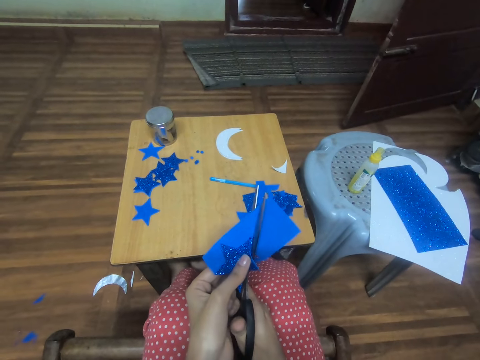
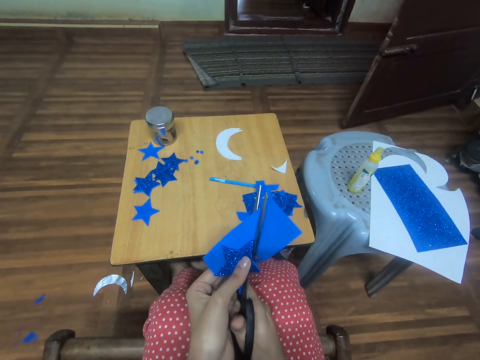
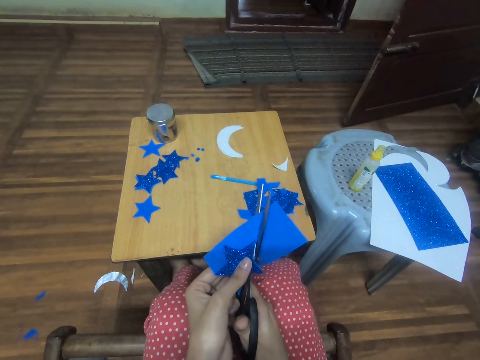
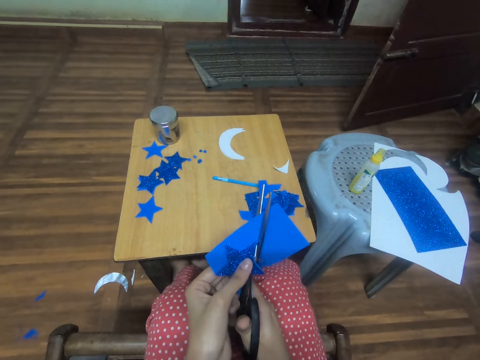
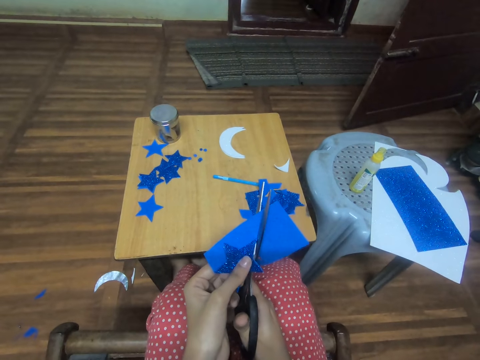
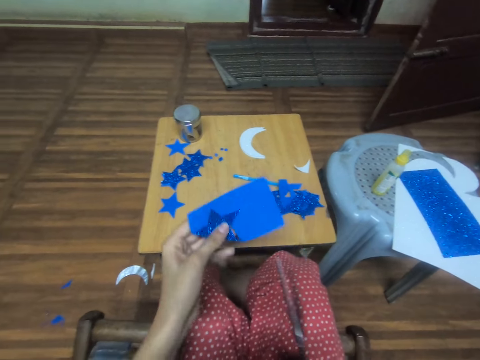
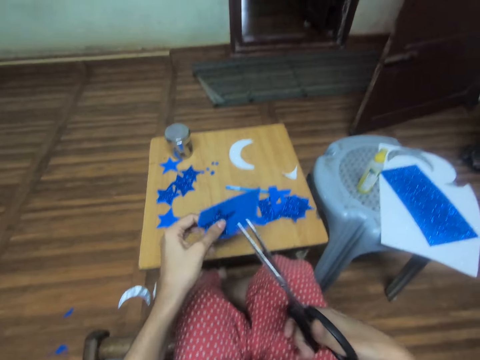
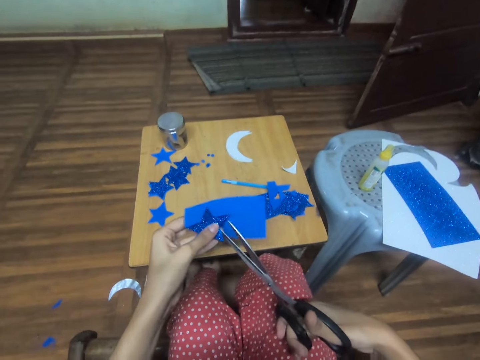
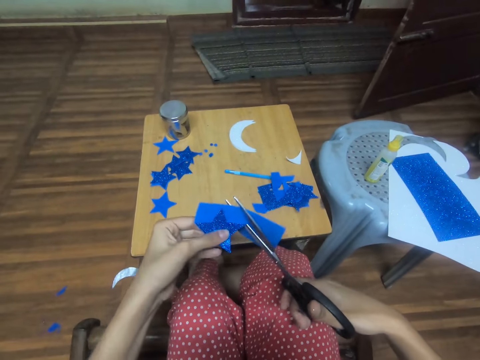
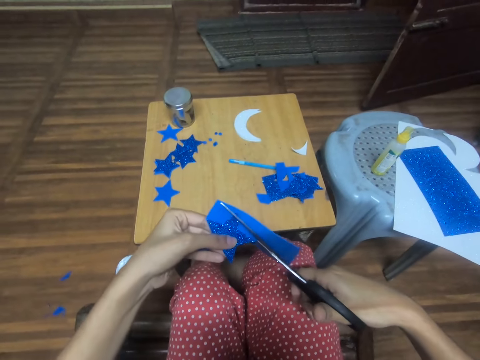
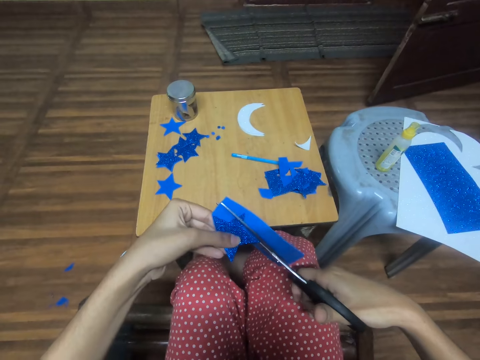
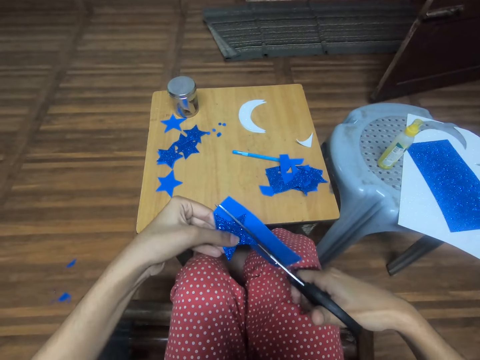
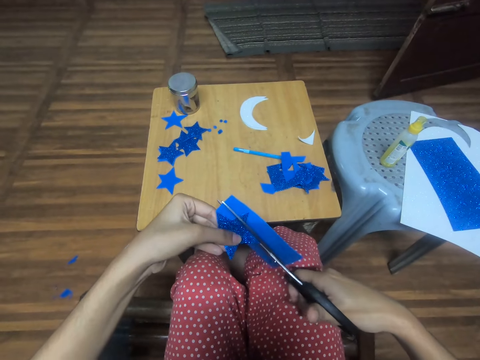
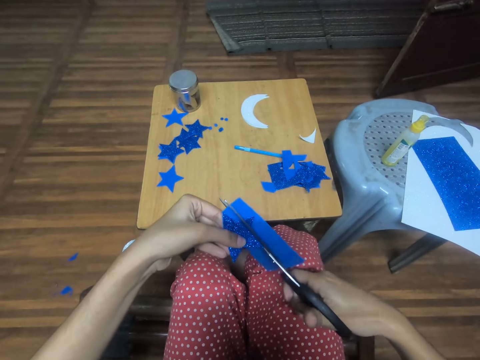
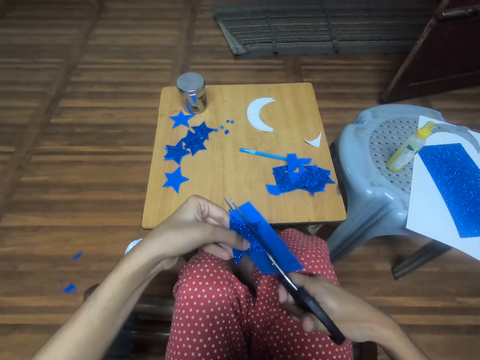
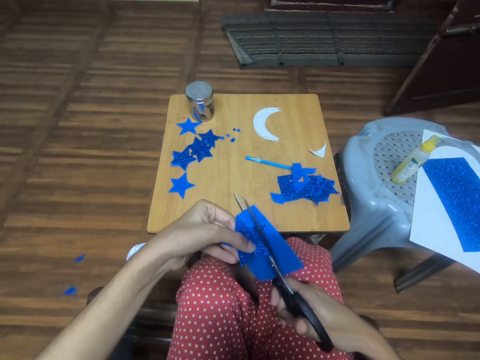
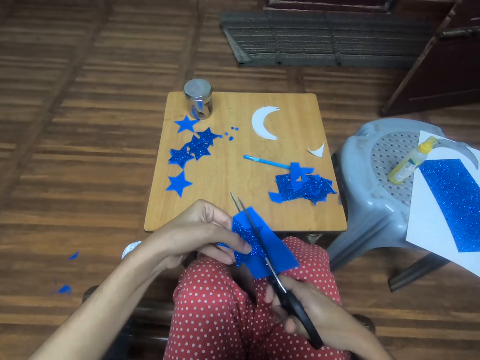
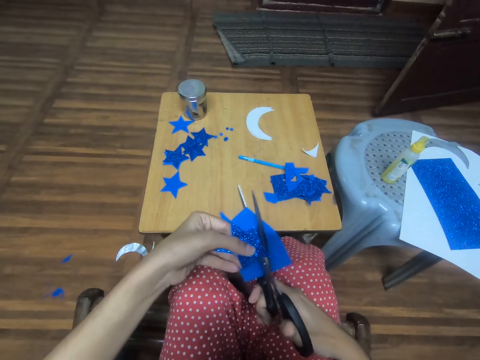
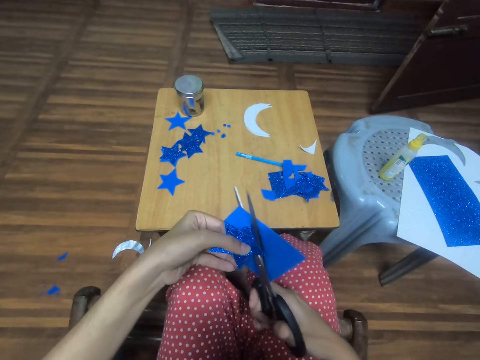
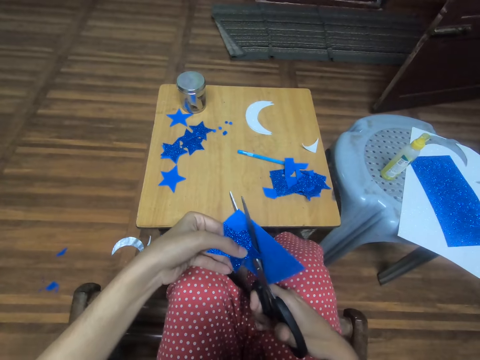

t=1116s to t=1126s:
The camera wearer turns a piece of craft paper. They cut a piece of craft paper.

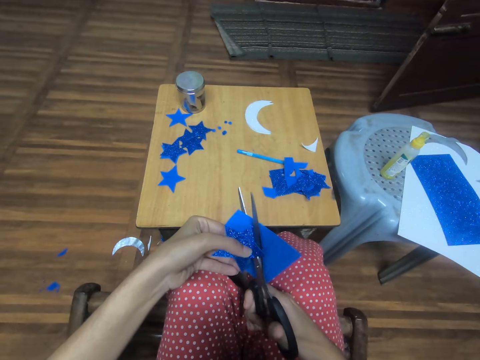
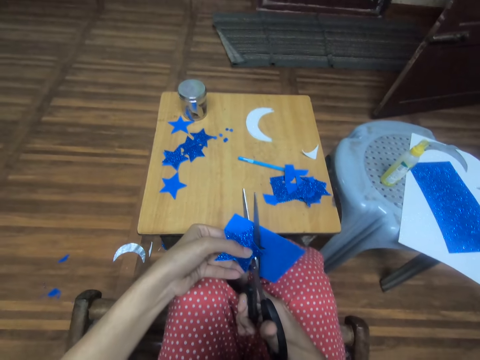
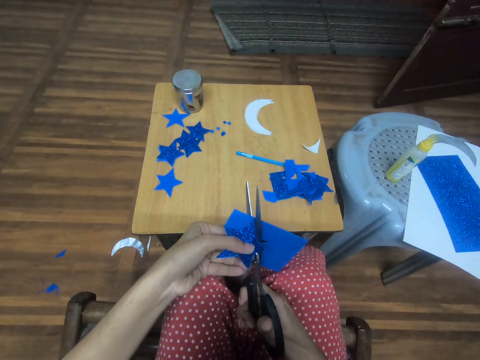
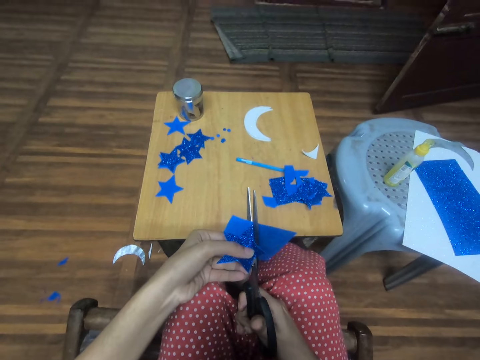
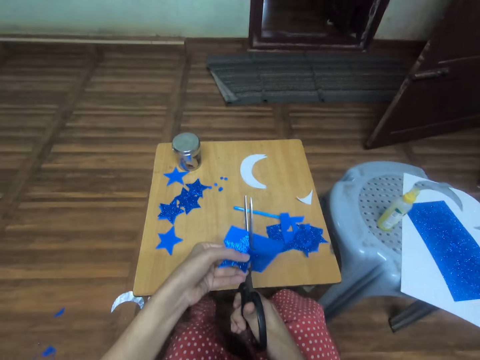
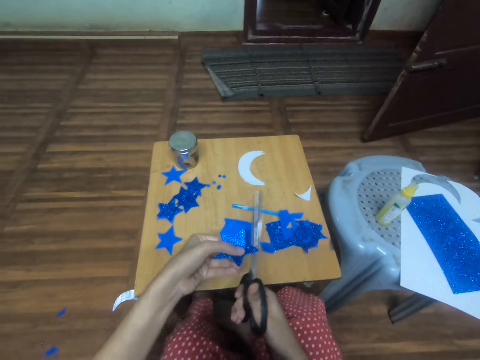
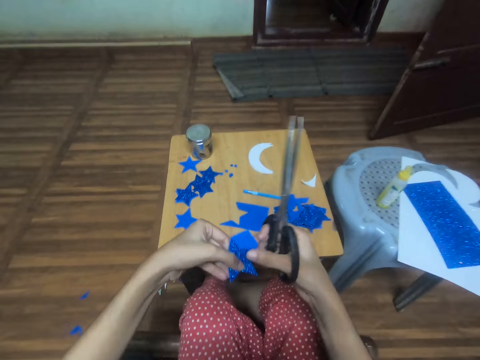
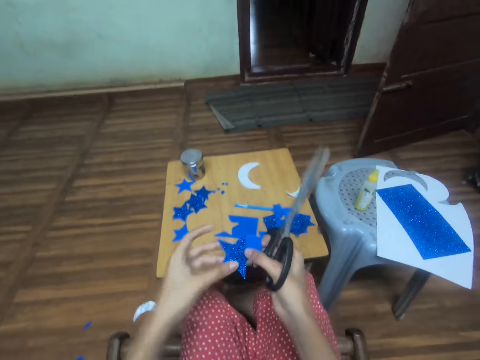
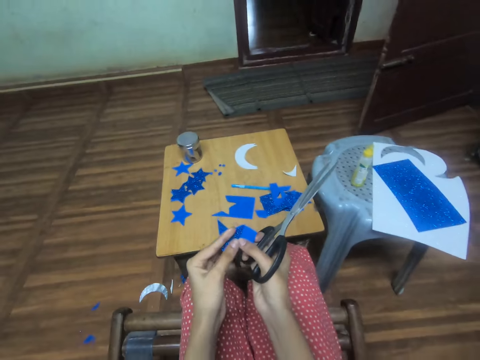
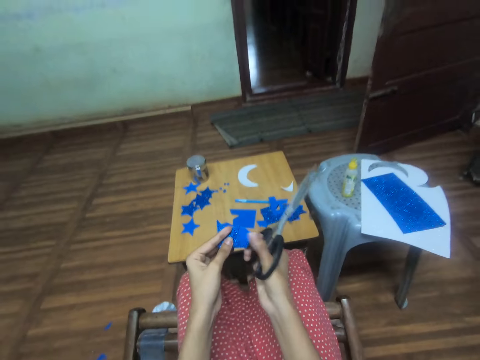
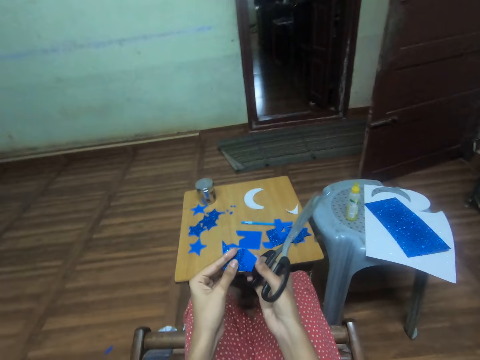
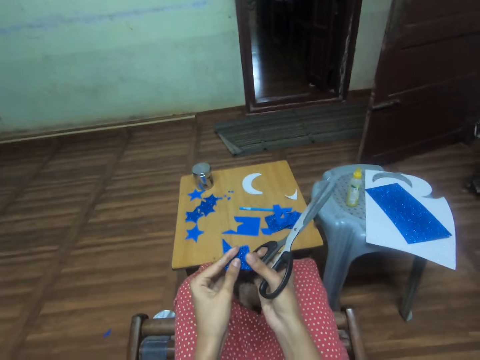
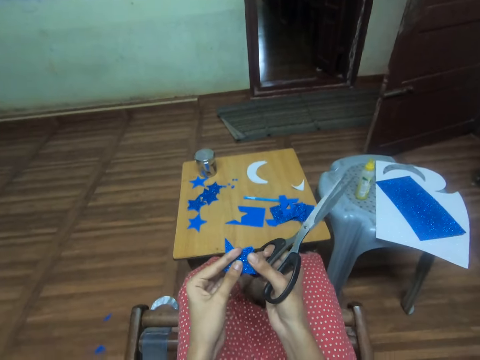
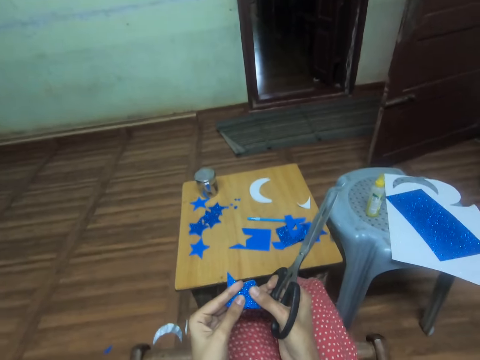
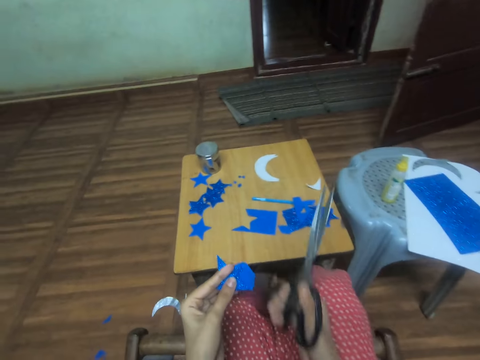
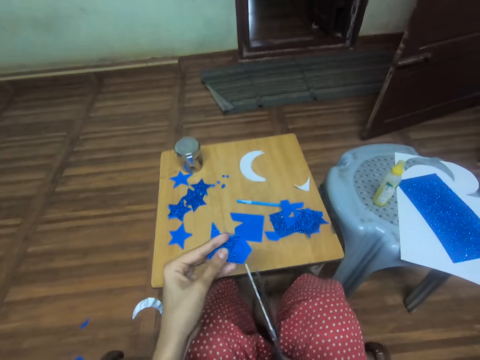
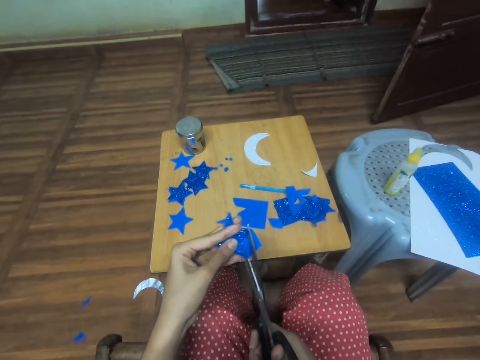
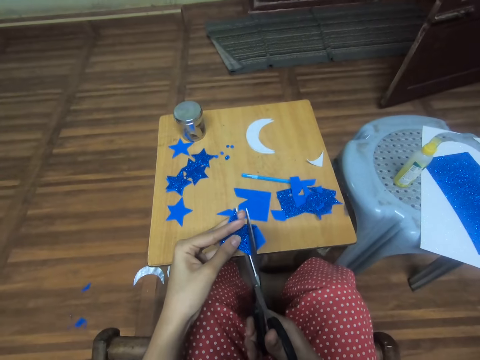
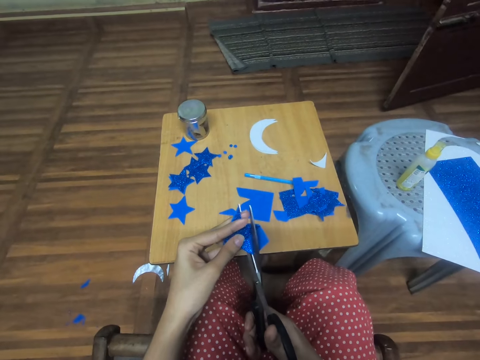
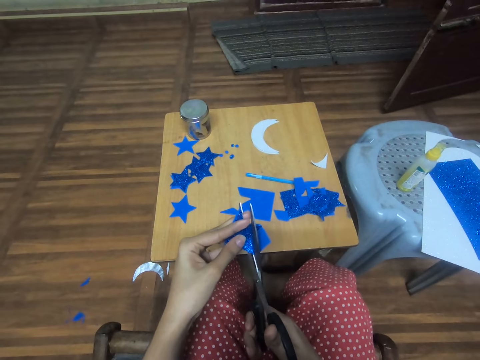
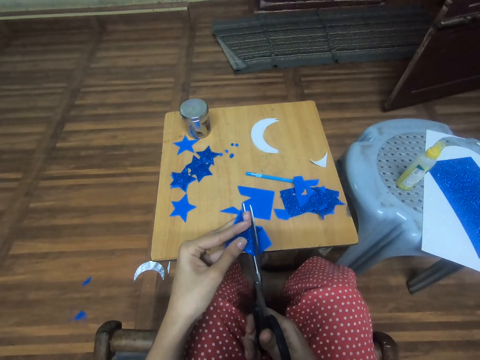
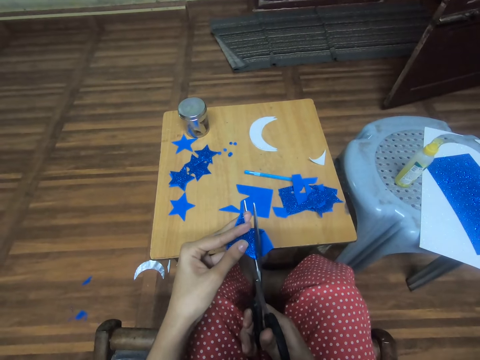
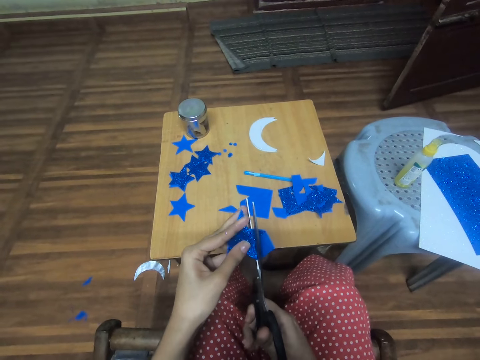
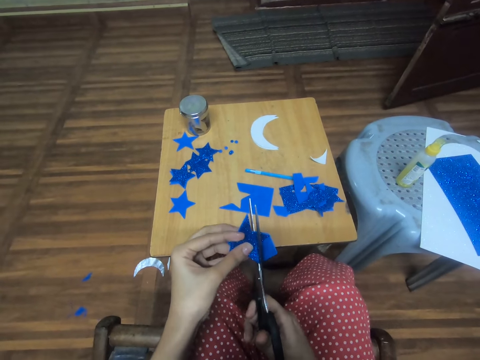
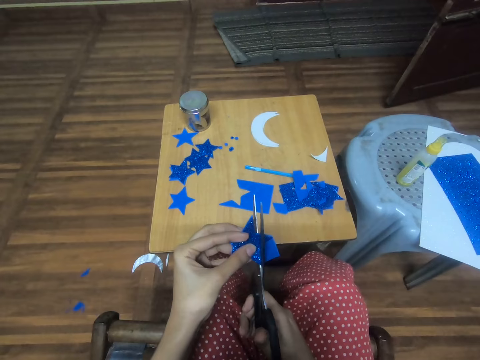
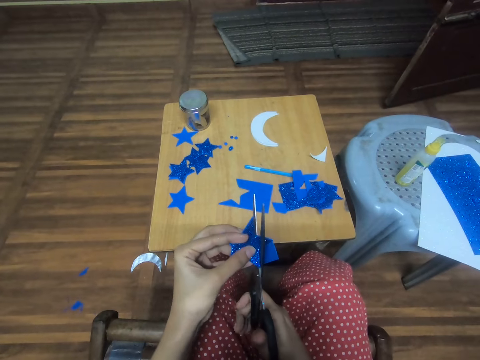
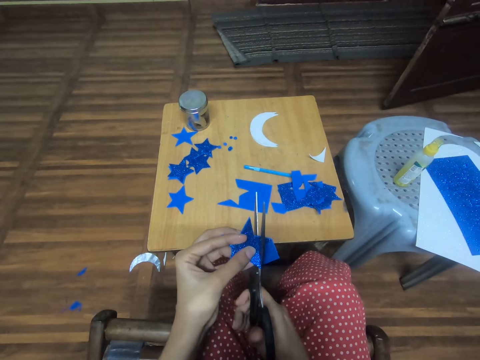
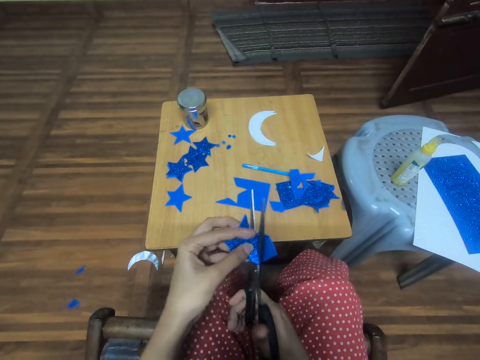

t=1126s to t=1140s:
The camera wearer drops a piece of craft paper on a table. They turn the star-cutout with the card stock or craft paper. They fold the card stock. They cut the piece of craft paper. They trace out the star-cutout from the card stock. They trace it out again.

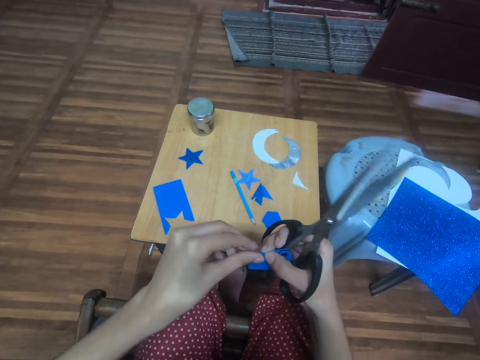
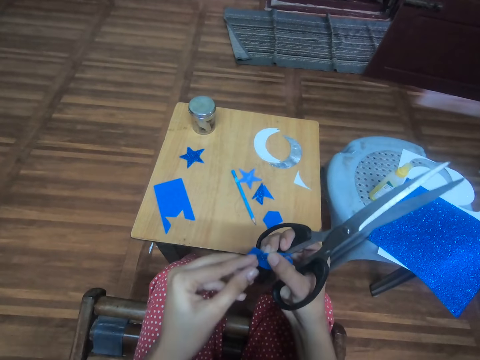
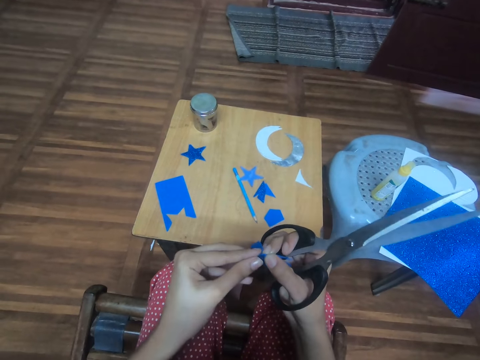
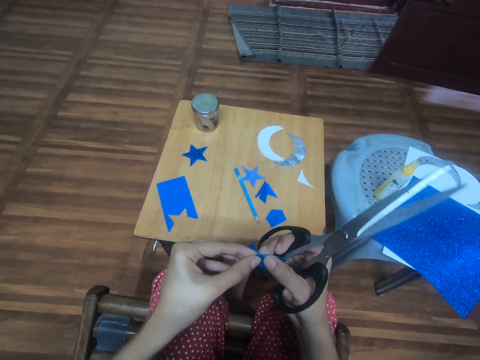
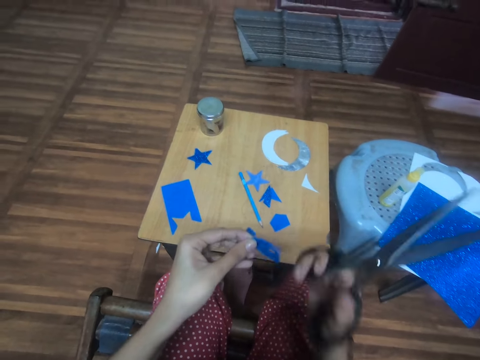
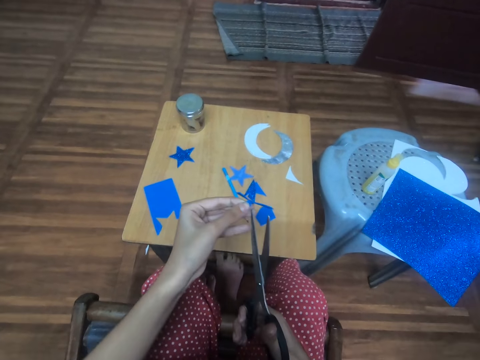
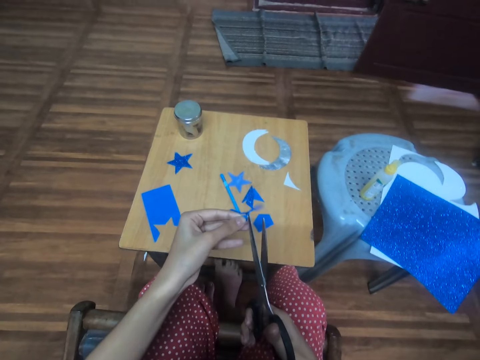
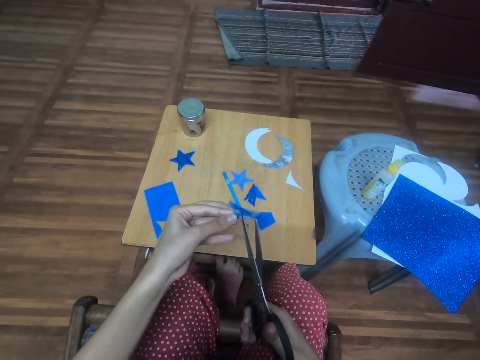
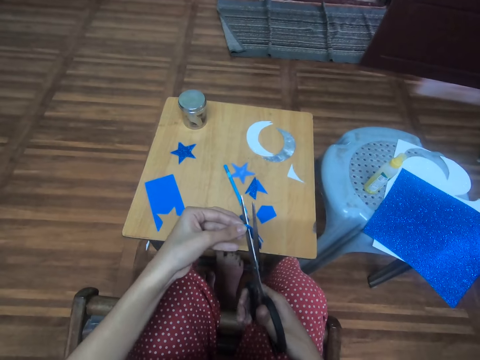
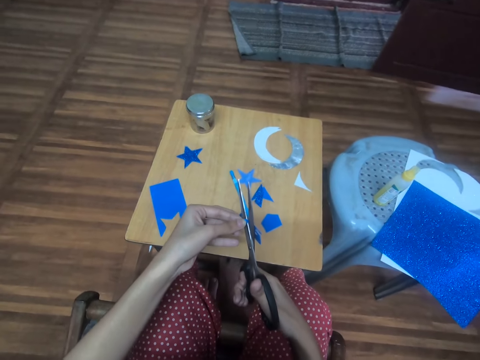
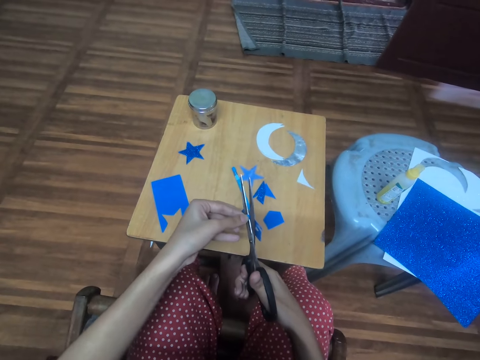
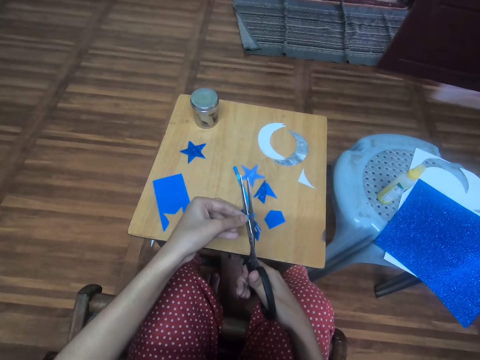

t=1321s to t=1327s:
The camera wearer handles a manila paper.
